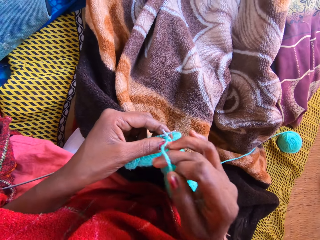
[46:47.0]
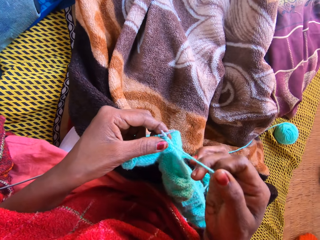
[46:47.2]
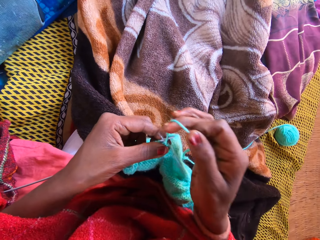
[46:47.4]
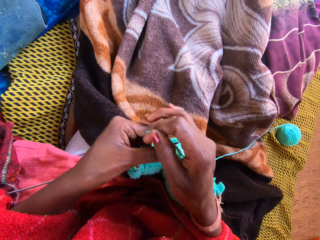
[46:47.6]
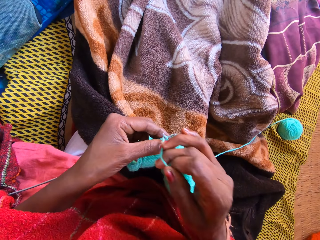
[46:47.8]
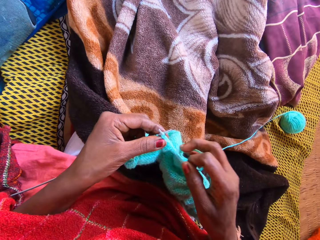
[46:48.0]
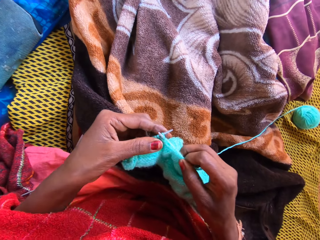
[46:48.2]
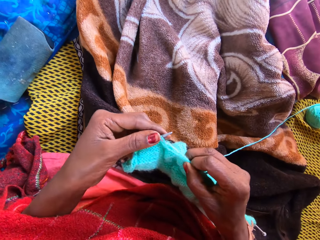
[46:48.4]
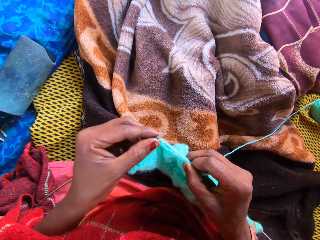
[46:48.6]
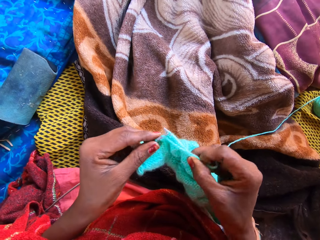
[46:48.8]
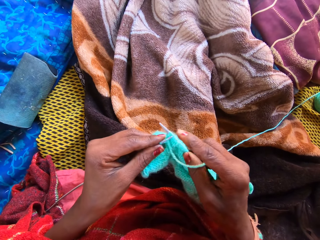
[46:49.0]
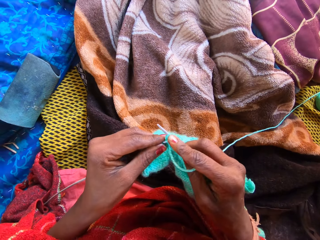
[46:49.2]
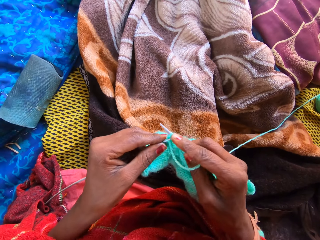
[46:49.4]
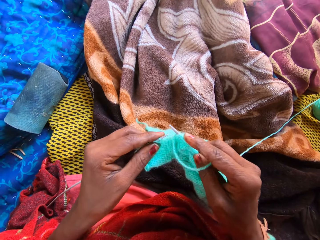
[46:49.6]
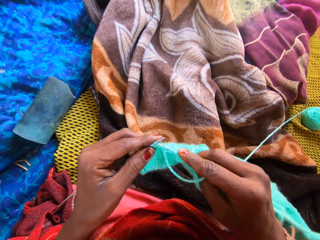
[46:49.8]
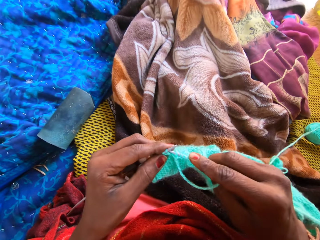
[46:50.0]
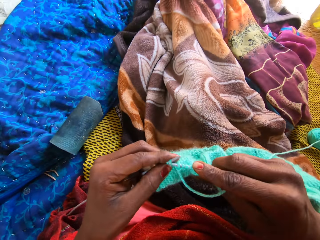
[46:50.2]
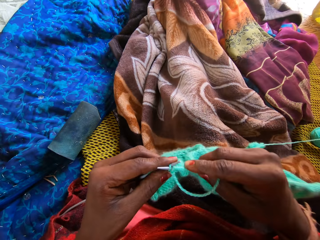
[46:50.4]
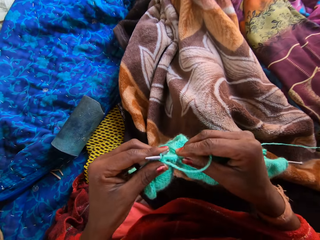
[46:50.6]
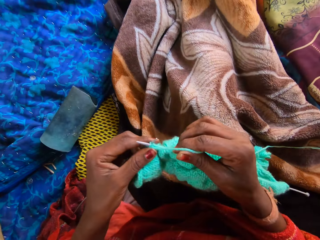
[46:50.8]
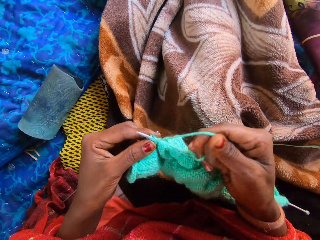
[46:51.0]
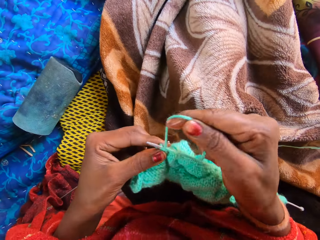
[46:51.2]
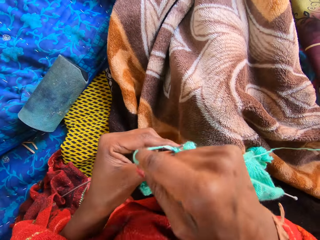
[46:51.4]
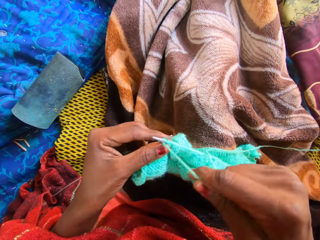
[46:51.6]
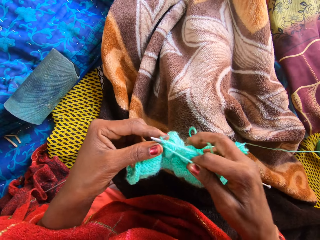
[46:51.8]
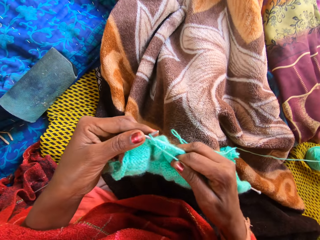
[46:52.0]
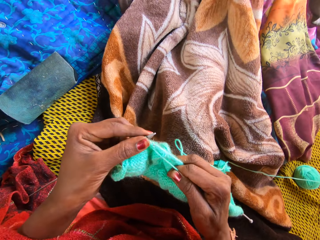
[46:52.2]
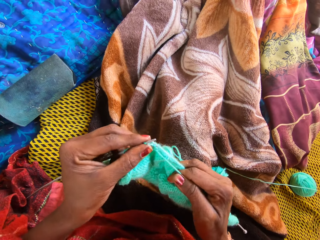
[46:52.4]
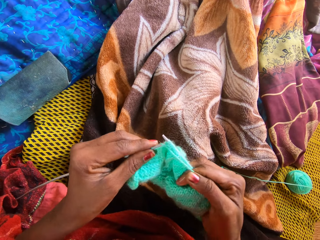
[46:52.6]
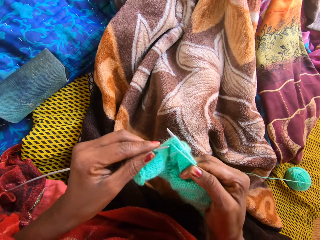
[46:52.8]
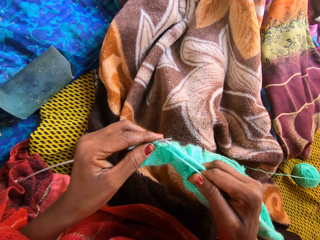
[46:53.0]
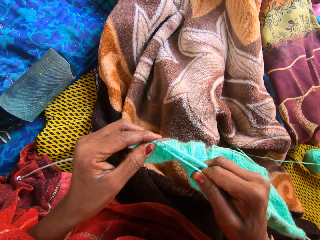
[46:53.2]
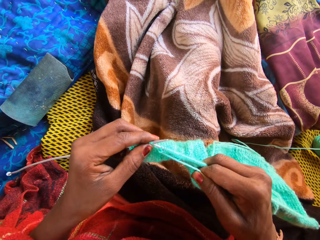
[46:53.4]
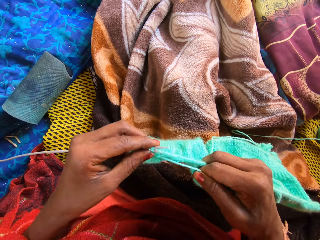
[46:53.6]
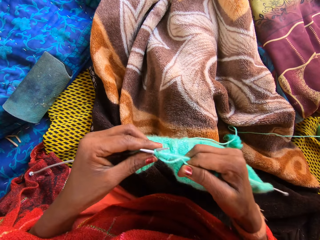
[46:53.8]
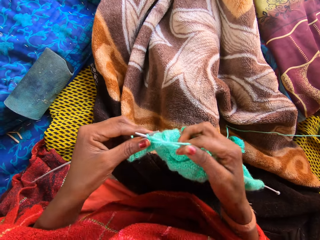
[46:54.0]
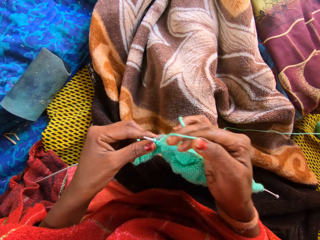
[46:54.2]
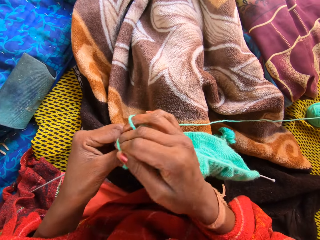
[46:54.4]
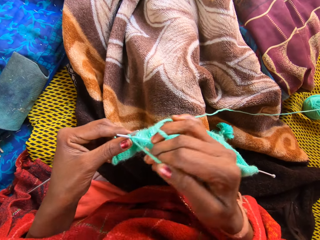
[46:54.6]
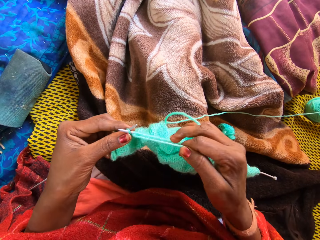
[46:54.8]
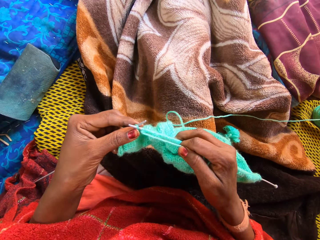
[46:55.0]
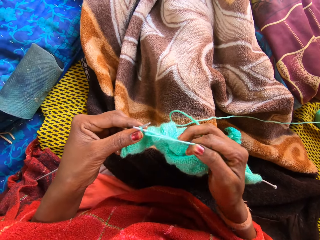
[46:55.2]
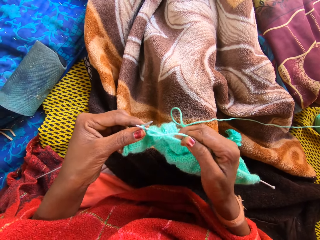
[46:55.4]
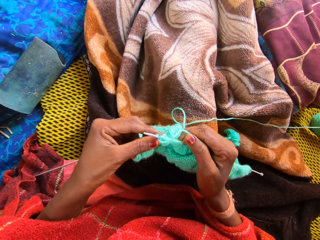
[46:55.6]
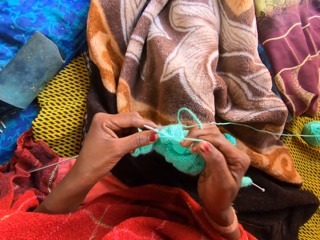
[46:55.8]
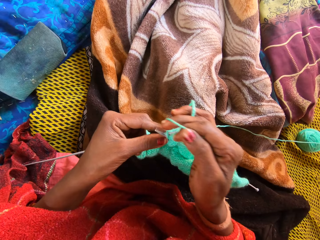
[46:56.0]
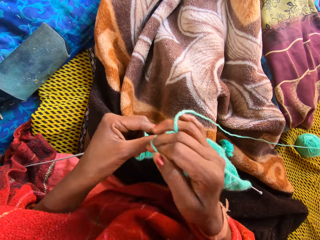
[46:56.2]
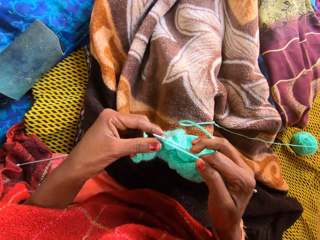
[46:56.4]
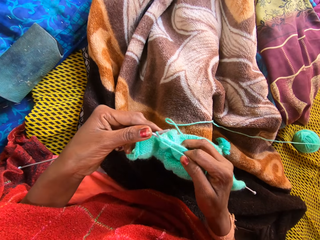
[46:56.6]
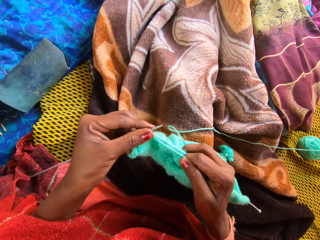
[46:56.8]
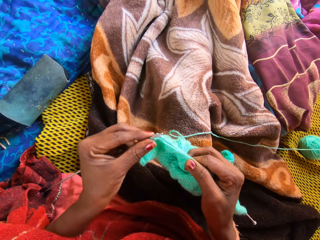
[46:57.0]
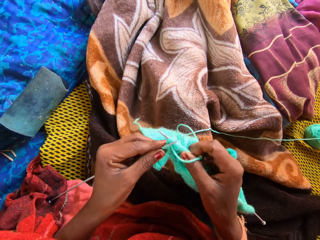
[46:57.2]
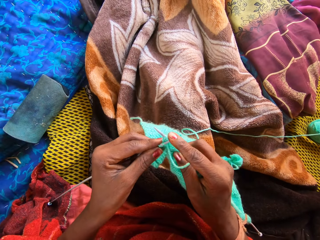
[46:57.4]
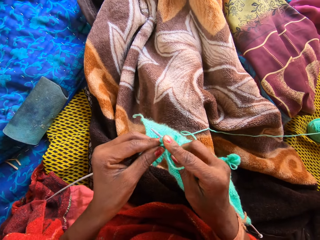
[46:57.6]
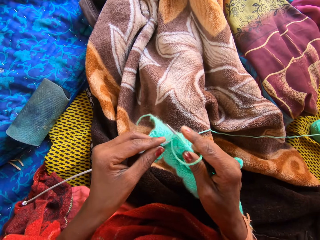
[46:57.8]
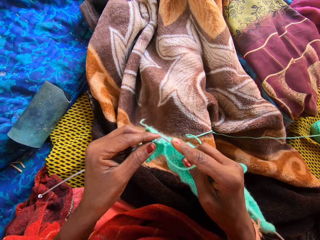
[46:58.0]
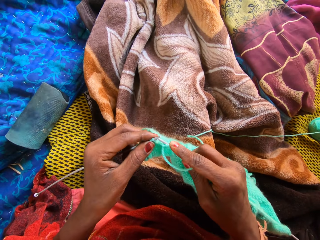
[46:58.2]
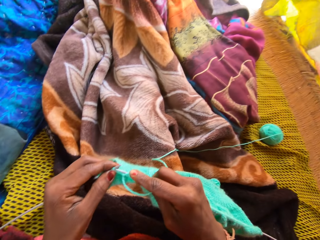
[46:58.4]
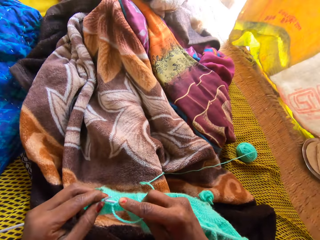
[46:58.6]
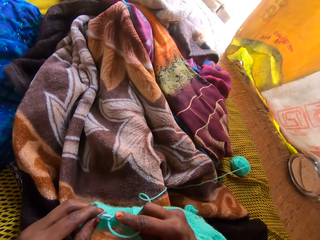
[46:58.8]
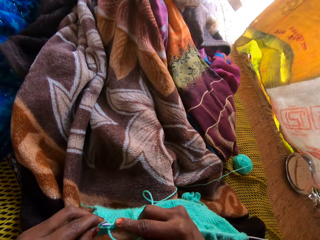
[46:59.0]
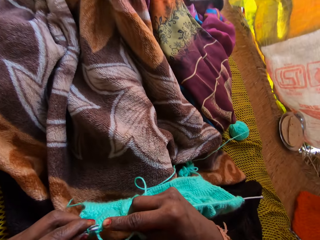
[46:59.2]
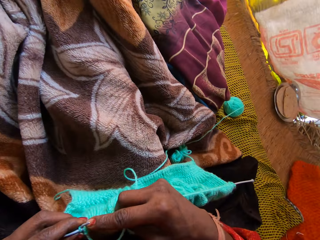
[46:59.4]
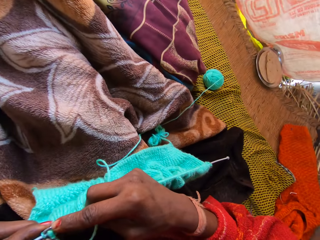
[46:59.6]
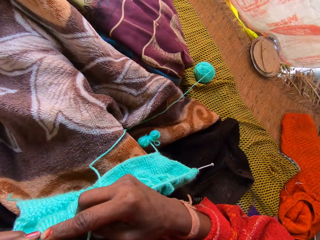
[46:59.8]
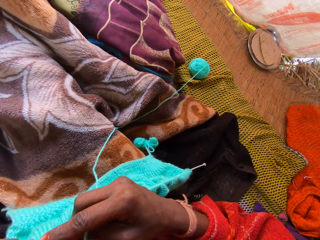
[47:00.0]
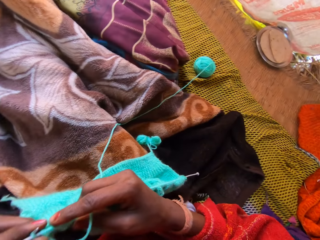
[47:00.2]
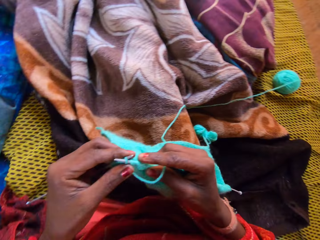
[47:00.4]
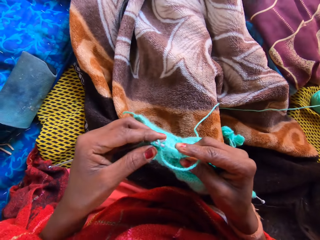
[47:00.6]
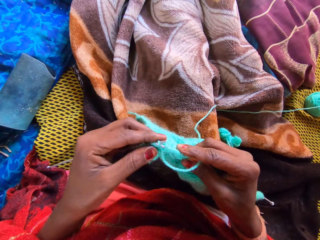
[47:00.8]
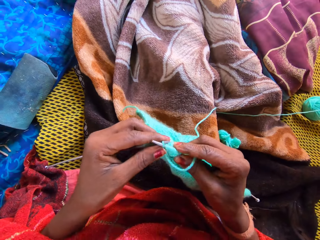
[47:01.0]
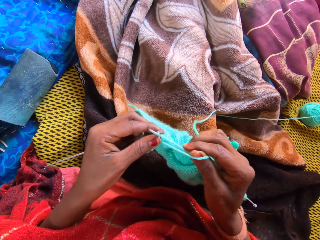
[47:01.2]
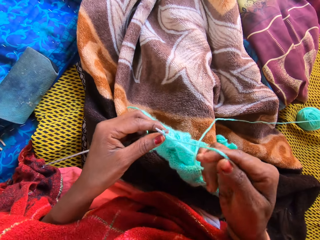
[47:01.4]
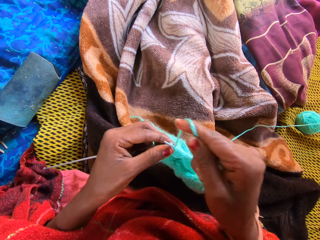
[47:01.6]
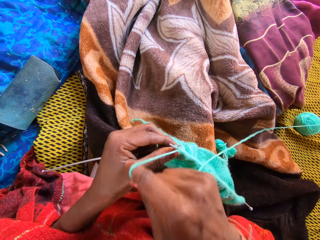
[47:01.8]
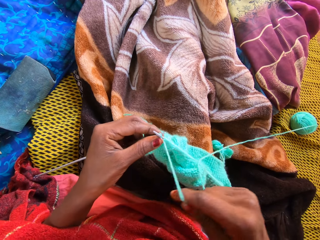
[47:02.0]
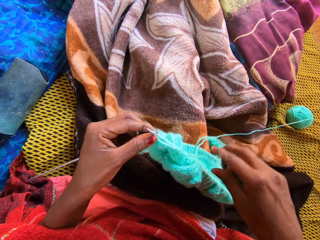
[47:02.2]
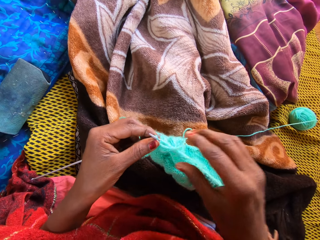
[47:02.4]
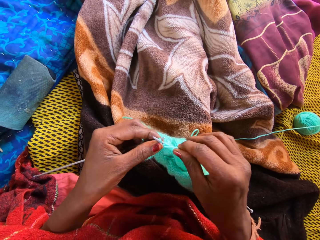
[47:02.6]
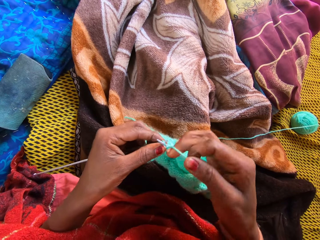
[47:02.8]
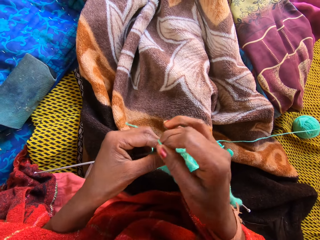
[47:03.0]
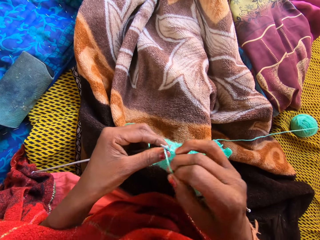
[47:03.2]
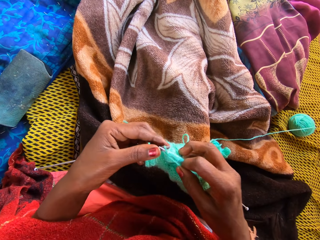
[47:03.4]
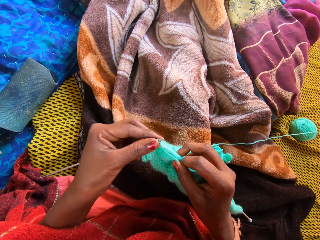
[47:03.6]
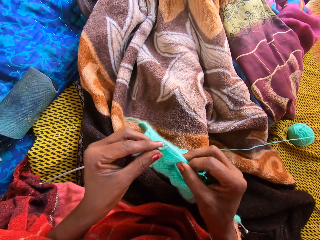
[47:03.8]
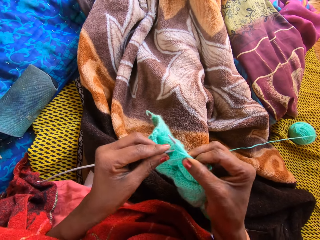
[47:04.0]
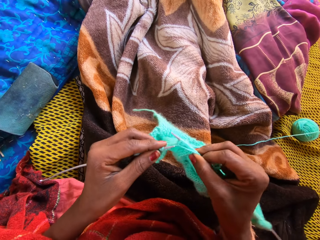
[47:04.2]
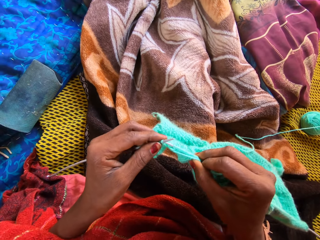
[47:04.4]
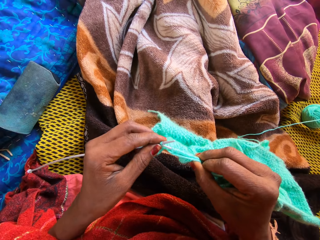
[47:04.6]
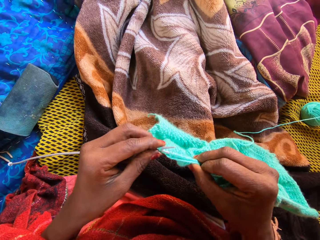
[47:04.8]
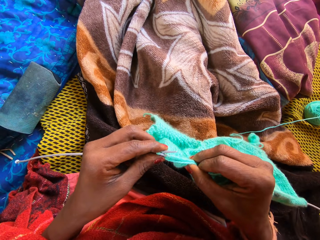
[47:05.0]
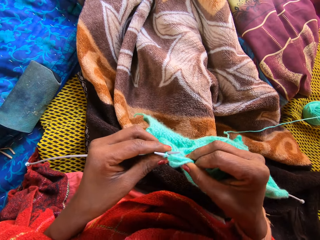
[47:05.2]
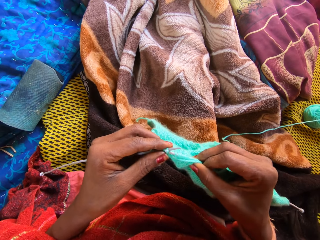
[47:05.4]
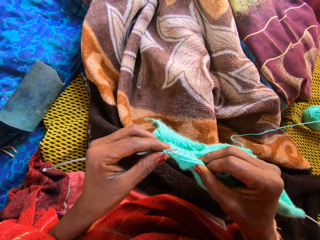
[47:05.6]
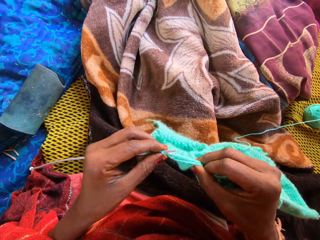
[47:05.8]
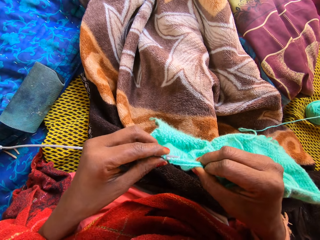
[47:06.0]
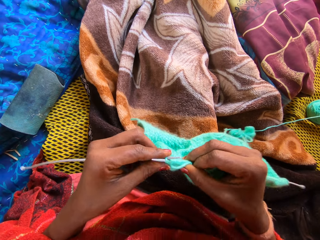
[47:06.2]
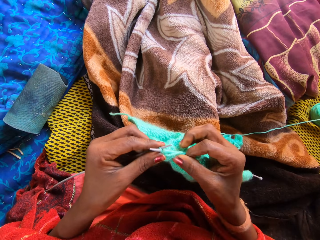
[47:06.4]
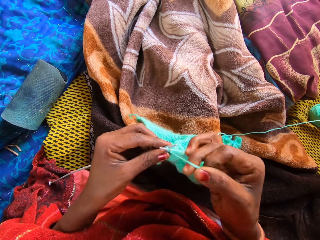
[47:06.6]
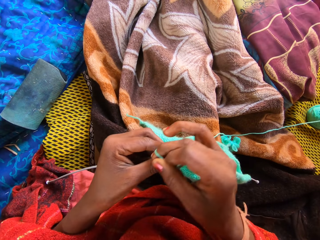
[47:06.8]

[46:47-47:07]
The camera wearer knits the yarn or garment with knitting pins in her hands. She looks around the room. She knits the garment.

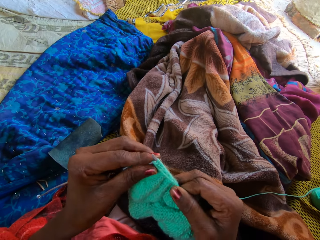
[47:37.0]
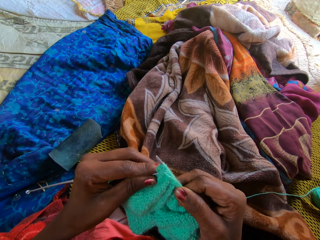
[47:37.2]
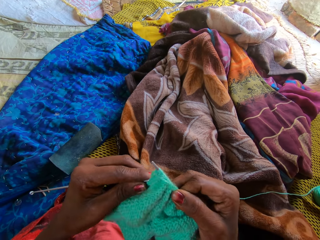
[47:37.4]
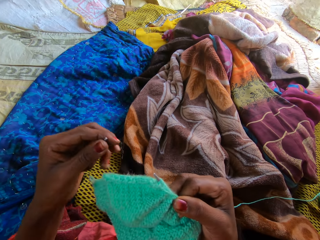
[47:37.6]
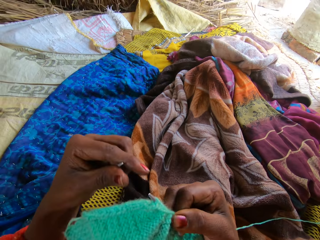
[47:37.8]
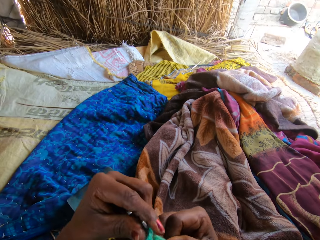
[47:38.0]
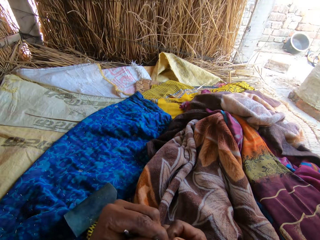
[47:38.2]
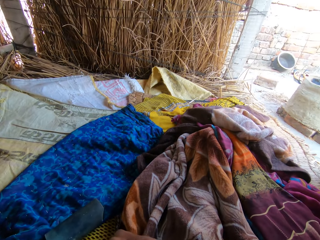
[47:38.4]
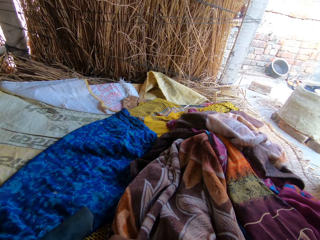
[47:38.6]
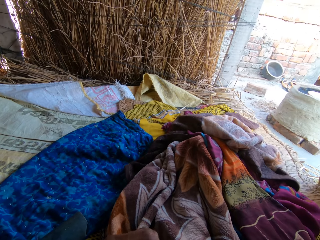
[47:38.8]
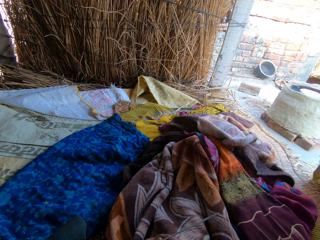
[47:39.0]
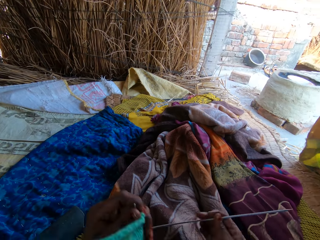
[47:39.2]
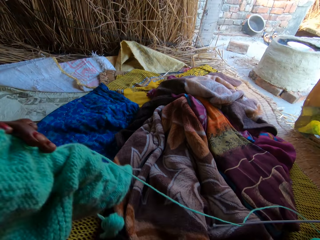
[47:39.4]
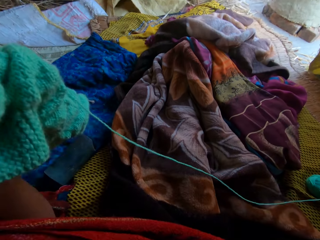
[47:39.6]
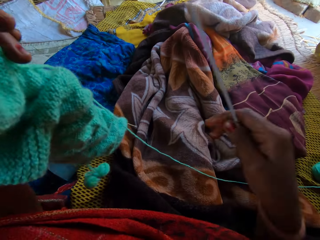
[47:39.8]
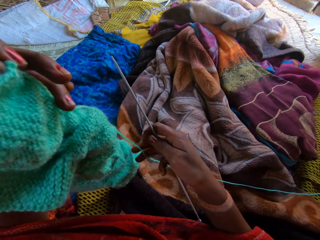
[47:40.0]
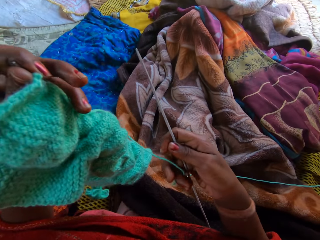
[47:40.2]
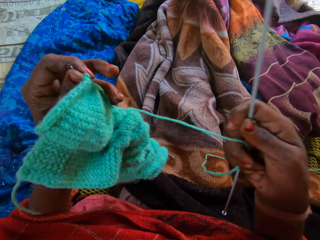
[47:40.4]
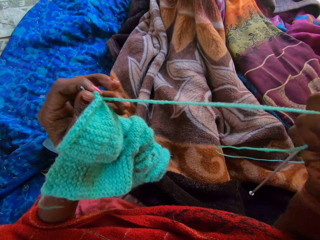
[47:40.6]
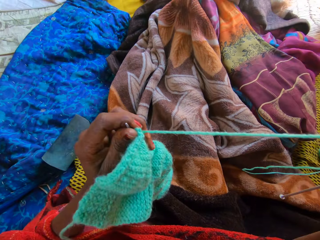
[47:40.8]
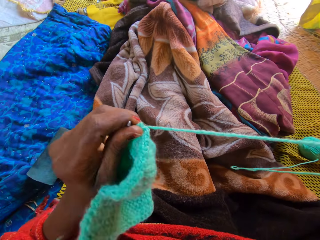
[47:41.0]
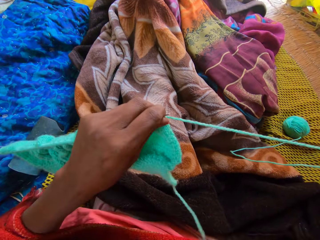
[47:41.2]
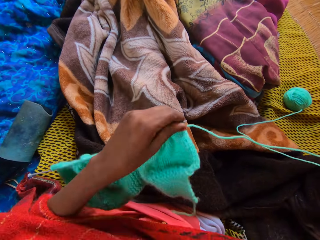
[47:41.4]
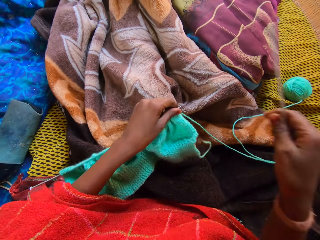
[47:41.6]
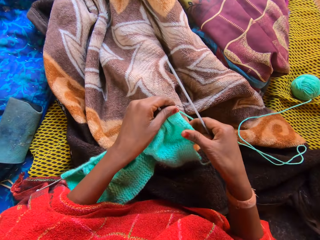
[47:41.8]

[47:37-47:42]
The camera wearer looks around the compound. She pulls a strand of the yarn with her right hand and holds a part of the yarn with her left hand.
